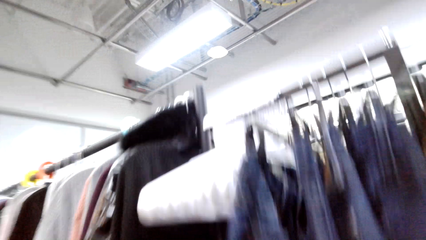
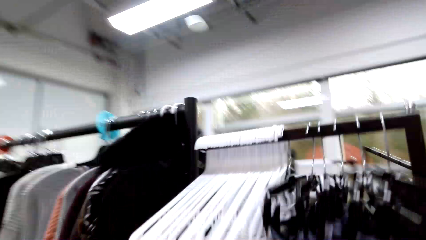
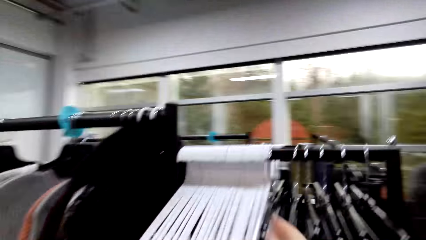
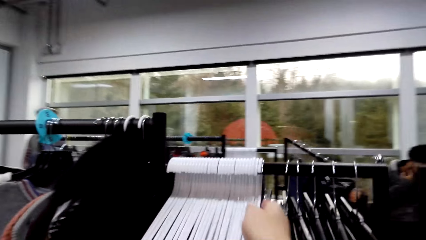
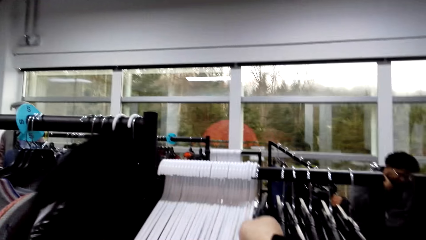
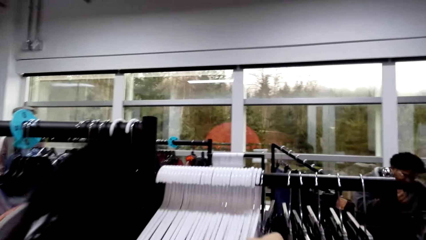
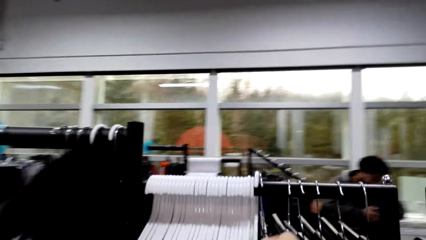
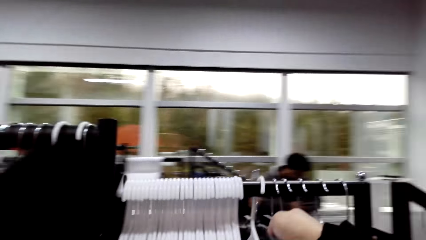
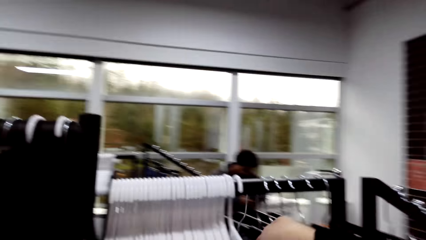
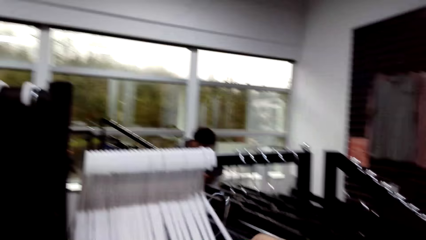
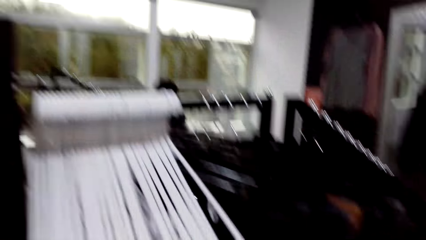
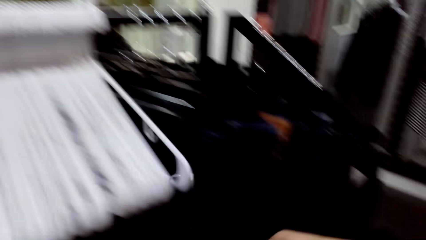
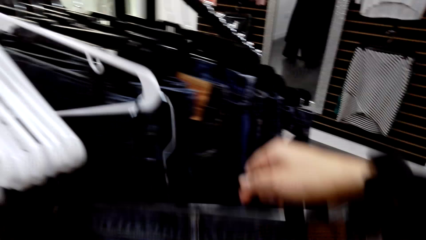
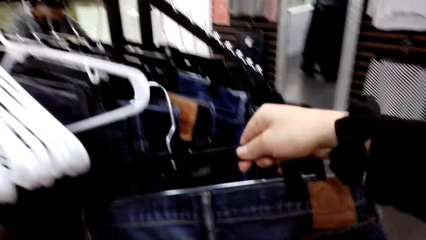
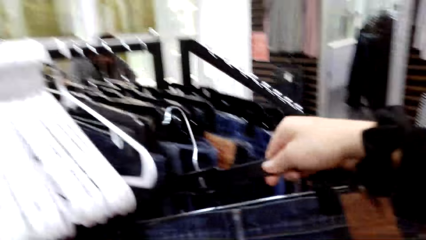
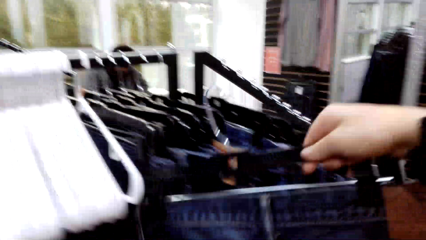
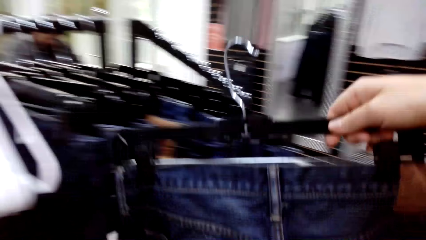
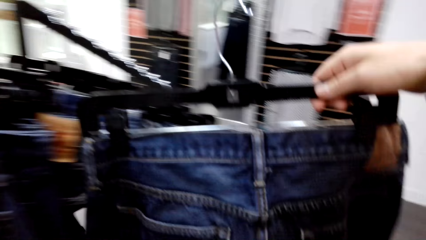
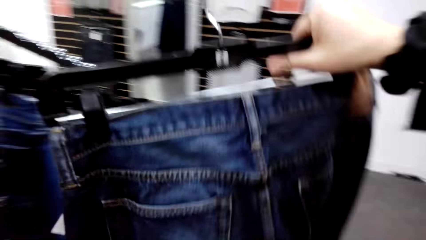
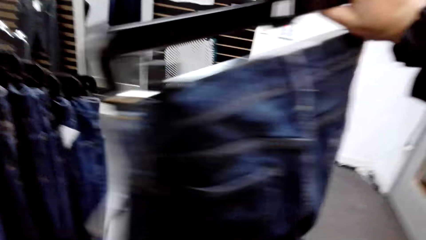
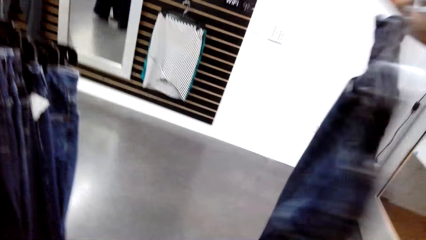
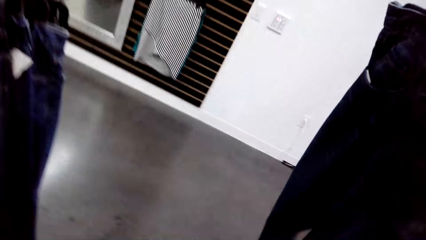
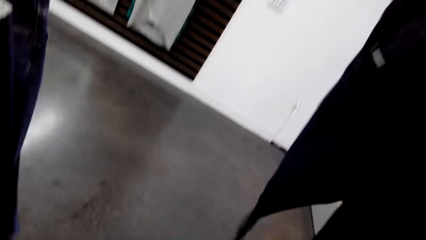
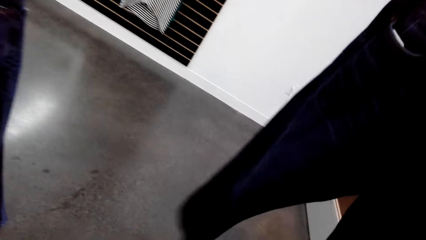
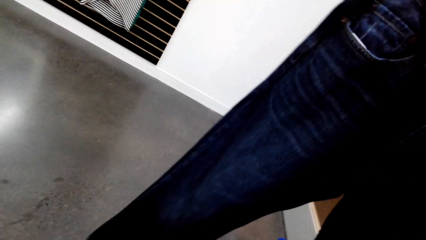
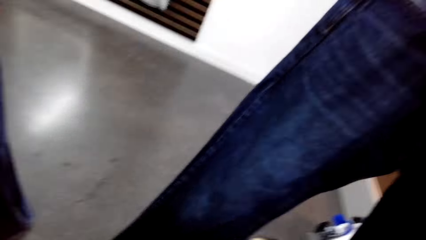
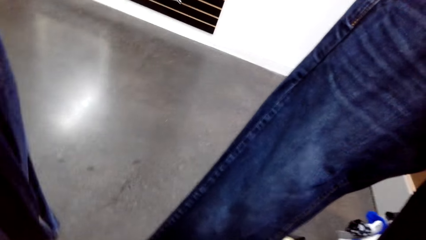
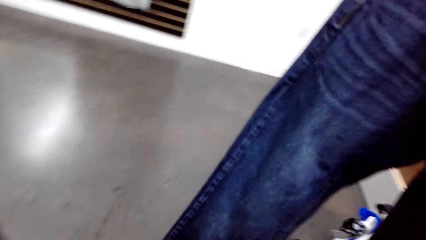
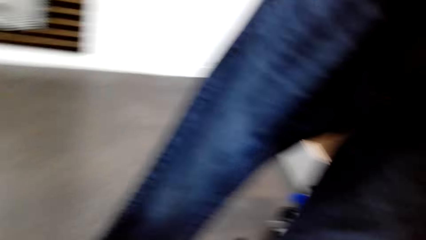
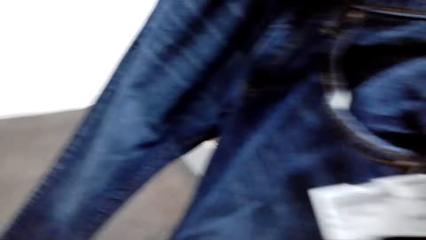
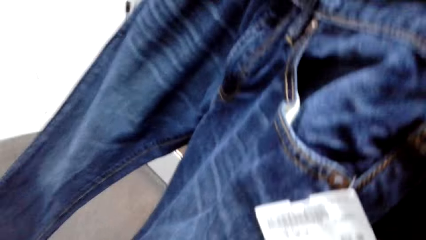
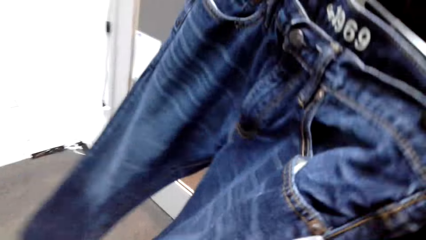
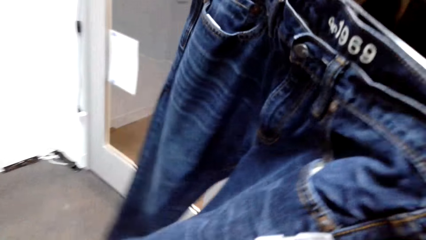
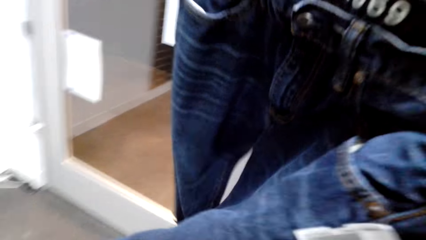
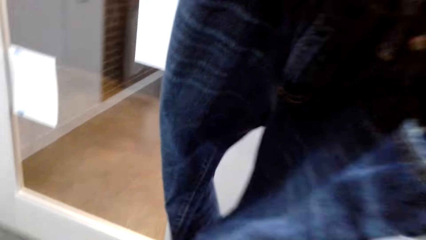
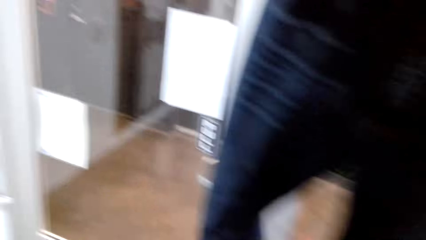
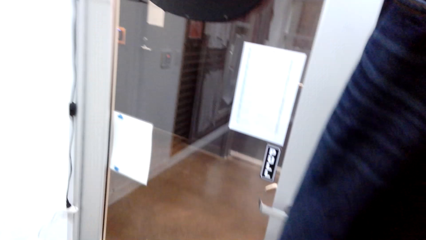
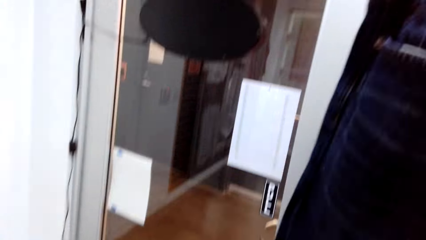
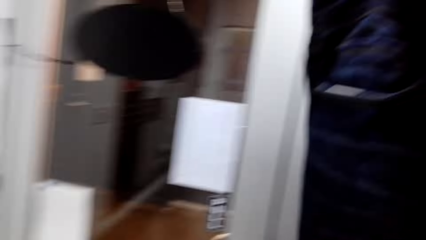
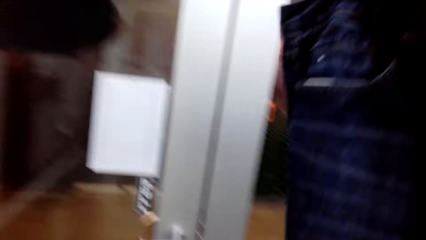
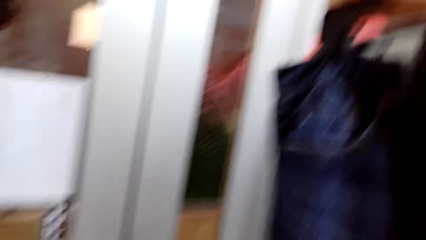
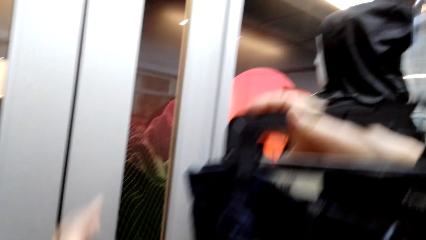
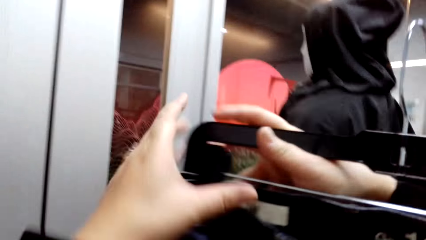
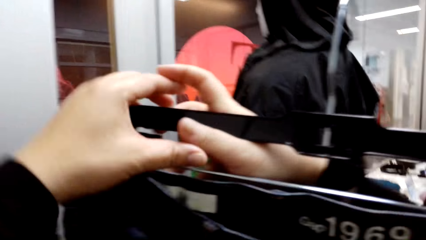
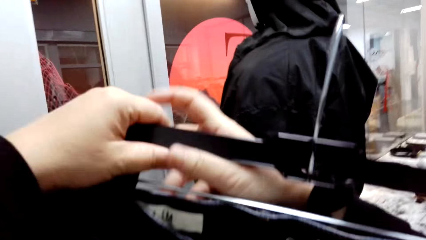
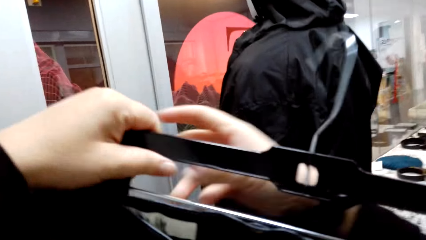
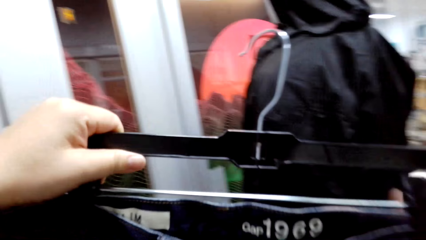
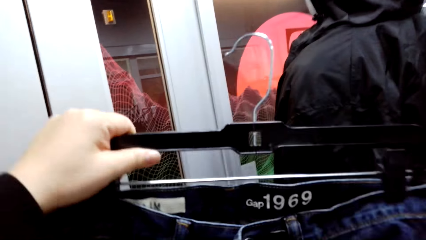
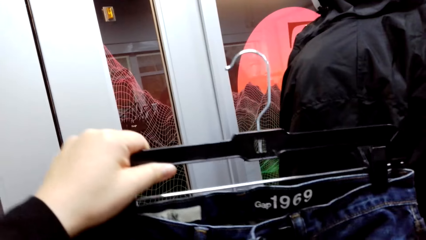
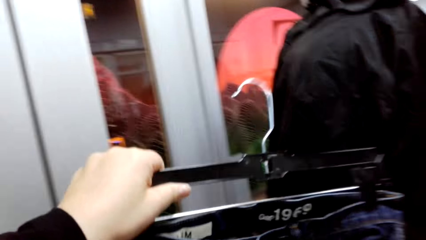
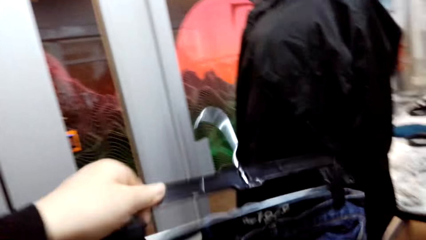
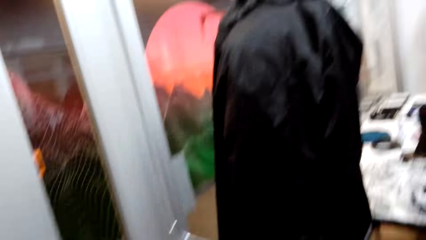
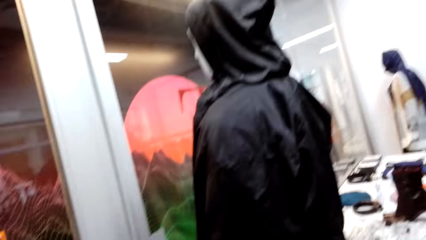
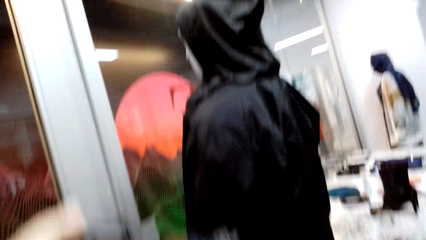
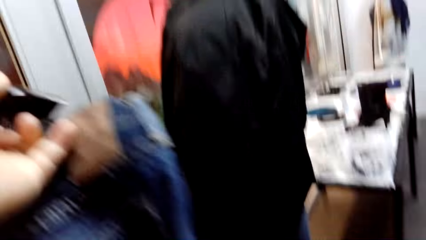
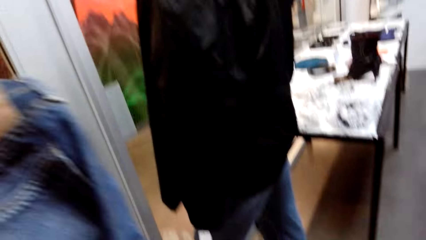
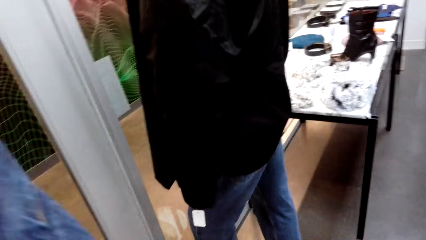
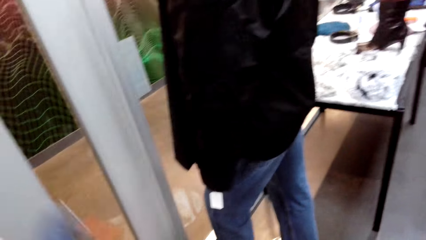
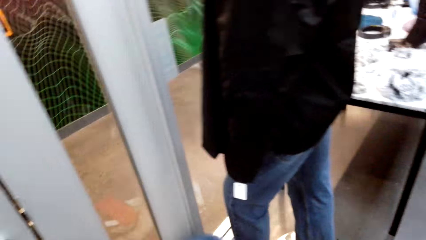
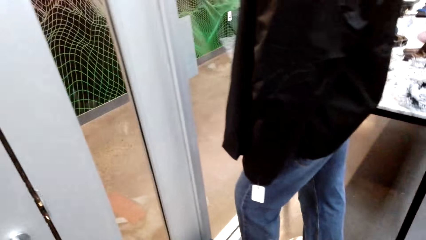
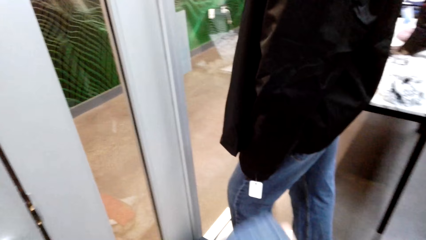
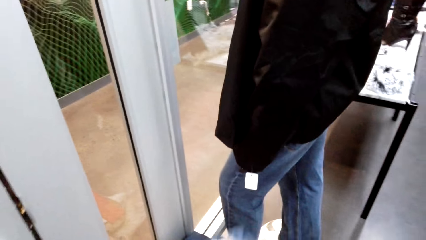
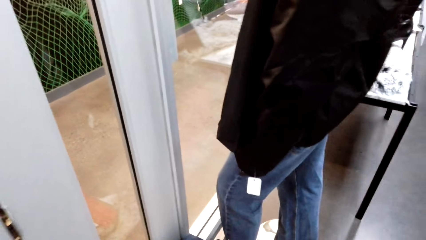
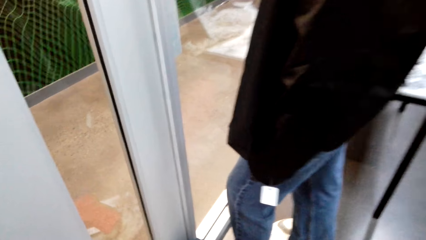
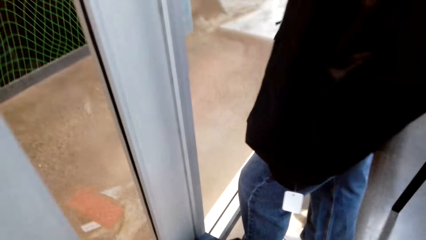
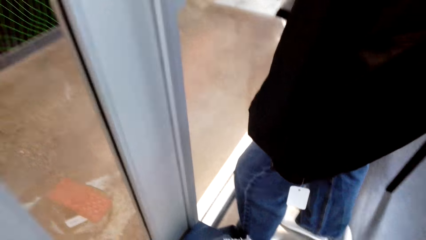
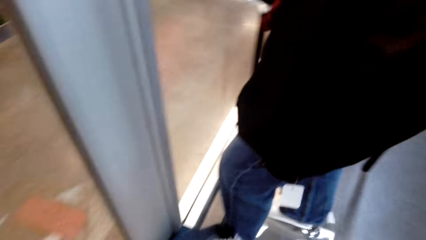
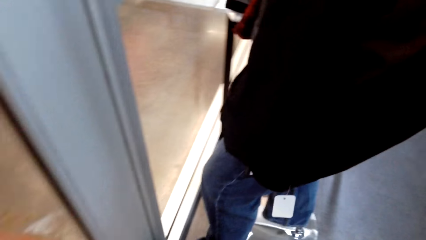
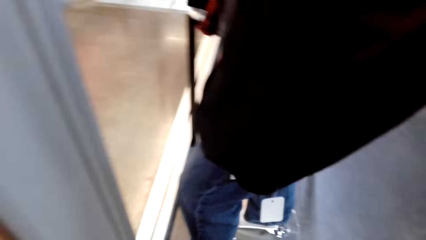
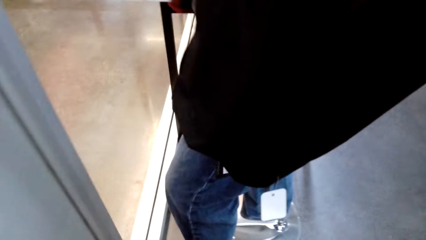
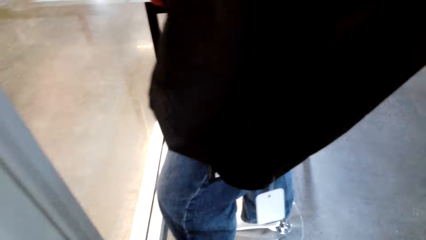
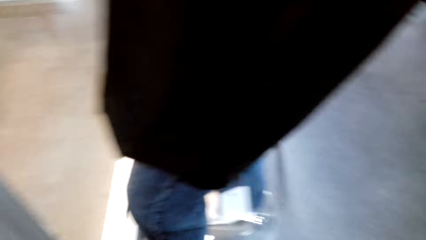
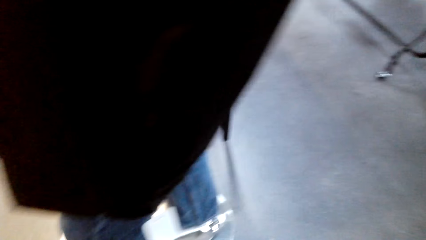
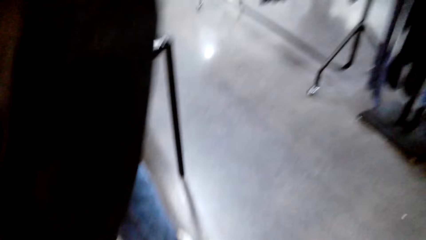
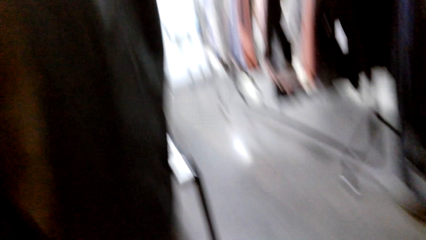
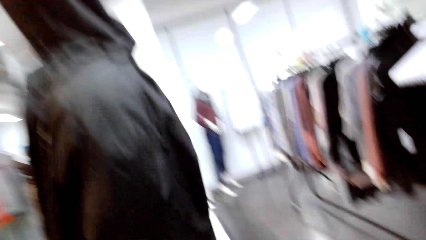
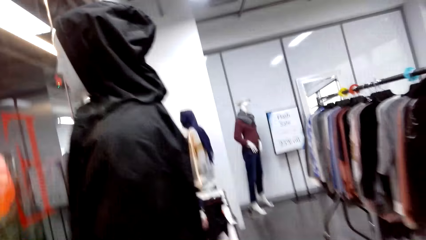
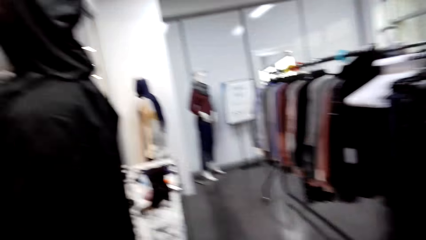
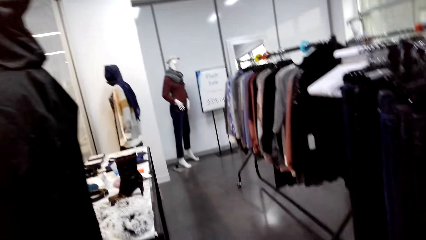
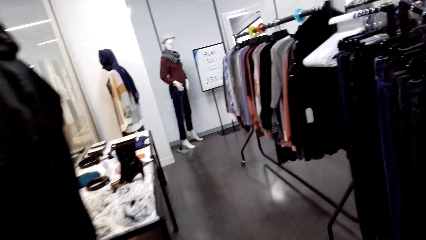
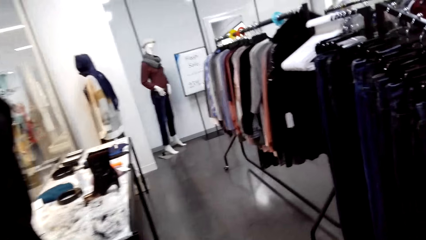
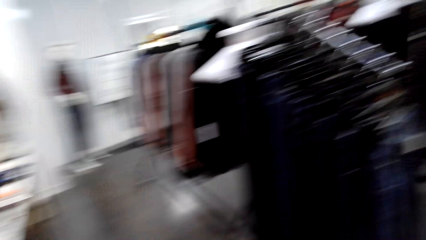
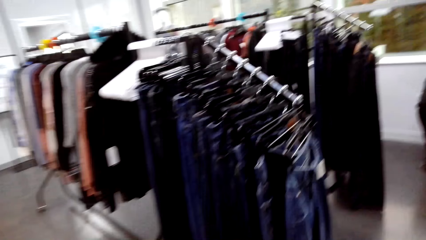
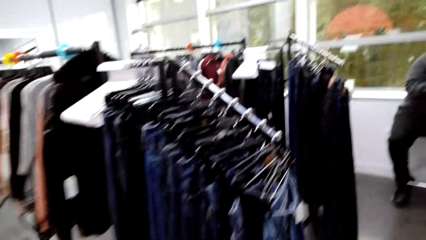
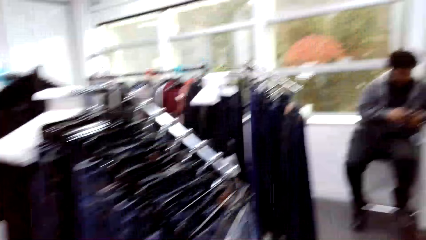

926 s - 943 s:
The camera wearer takes a hanger. They remove a jeans trouser from the hanger. They put the hanger in a basket.
